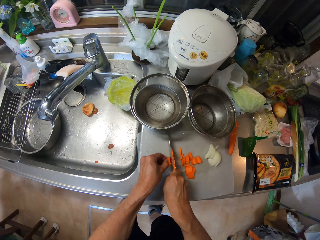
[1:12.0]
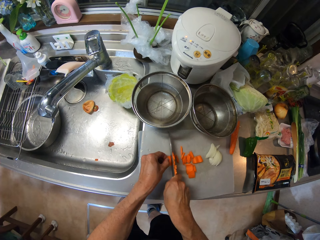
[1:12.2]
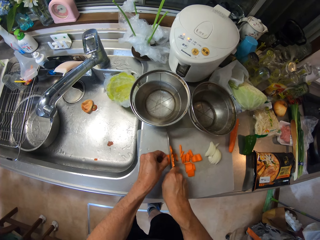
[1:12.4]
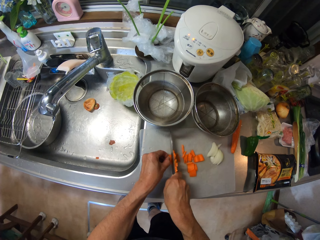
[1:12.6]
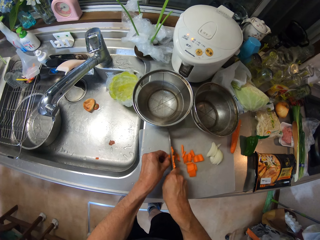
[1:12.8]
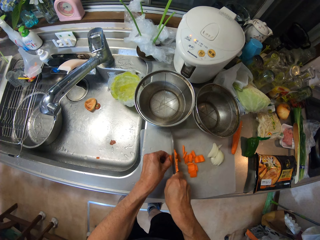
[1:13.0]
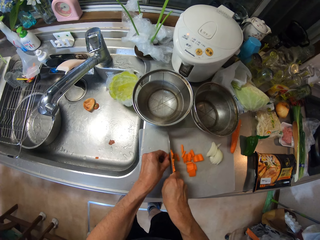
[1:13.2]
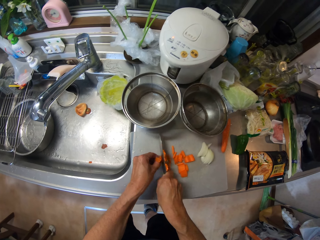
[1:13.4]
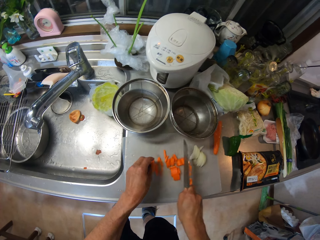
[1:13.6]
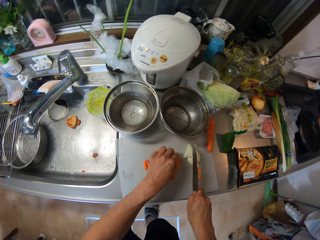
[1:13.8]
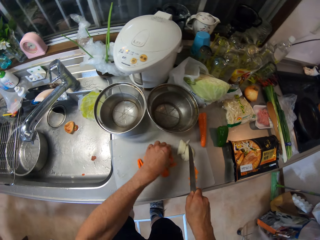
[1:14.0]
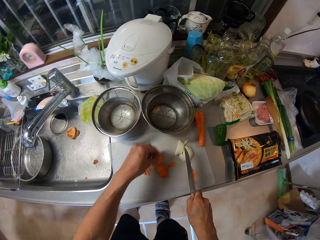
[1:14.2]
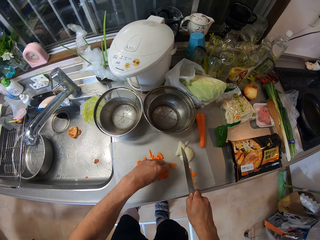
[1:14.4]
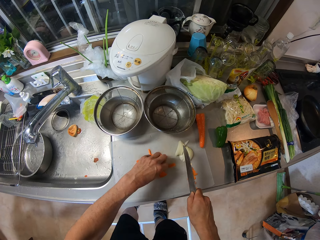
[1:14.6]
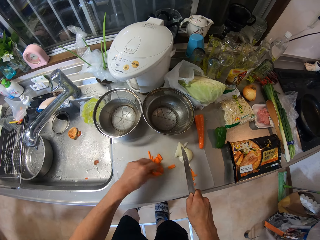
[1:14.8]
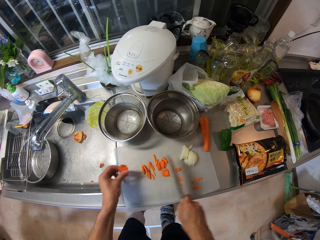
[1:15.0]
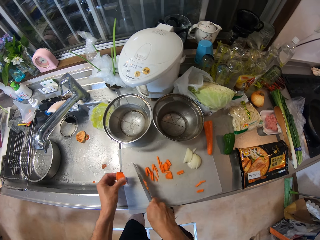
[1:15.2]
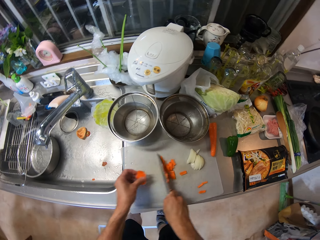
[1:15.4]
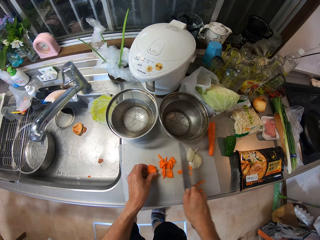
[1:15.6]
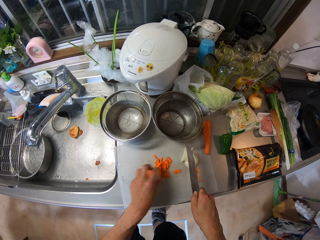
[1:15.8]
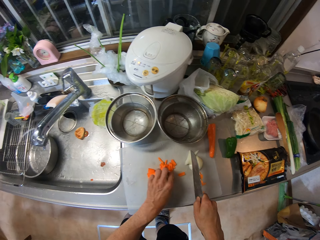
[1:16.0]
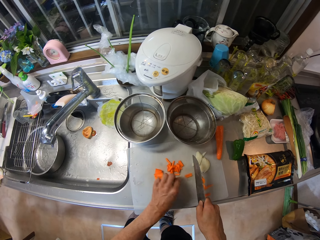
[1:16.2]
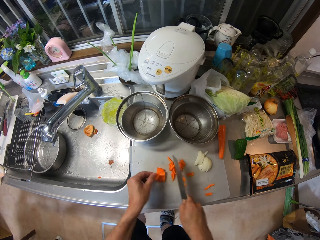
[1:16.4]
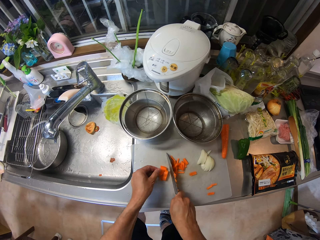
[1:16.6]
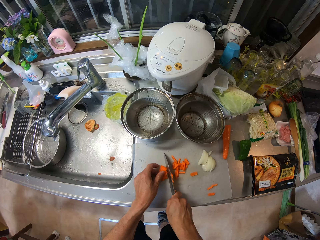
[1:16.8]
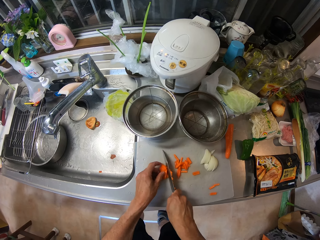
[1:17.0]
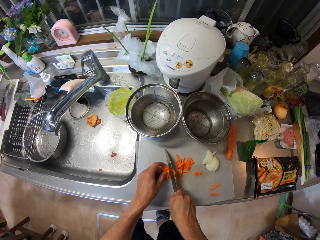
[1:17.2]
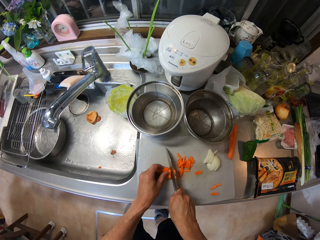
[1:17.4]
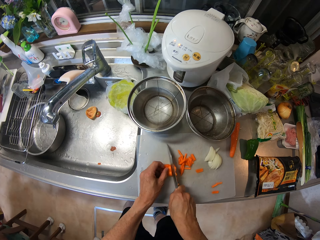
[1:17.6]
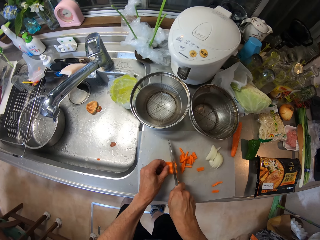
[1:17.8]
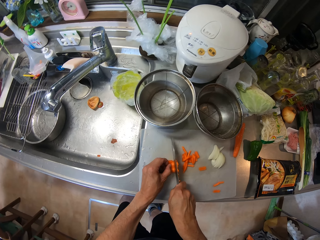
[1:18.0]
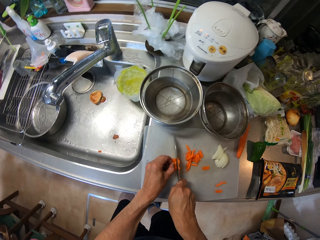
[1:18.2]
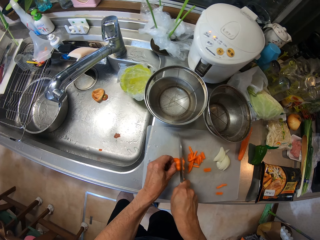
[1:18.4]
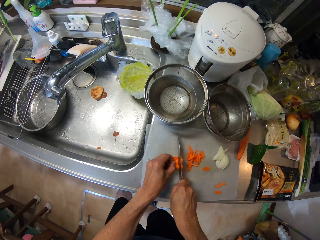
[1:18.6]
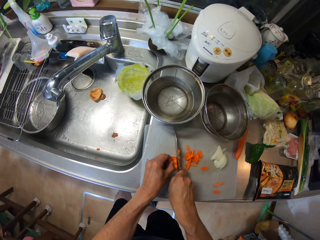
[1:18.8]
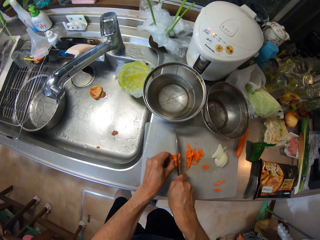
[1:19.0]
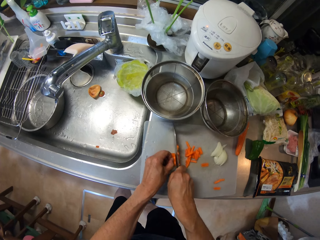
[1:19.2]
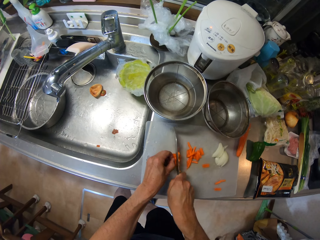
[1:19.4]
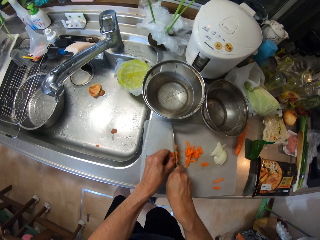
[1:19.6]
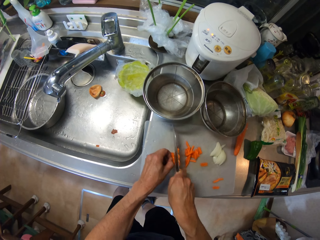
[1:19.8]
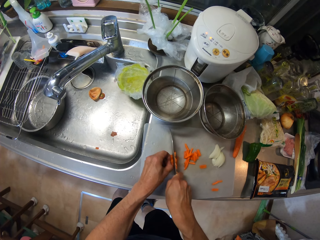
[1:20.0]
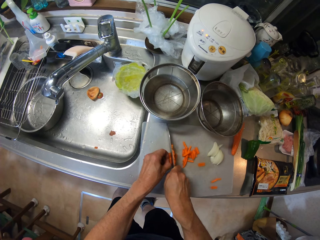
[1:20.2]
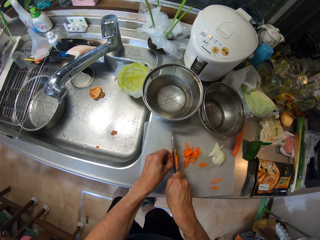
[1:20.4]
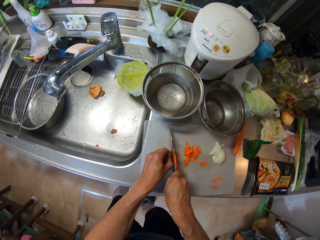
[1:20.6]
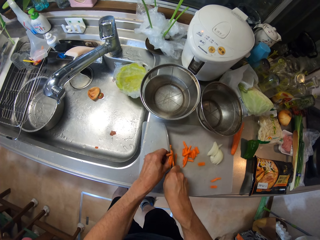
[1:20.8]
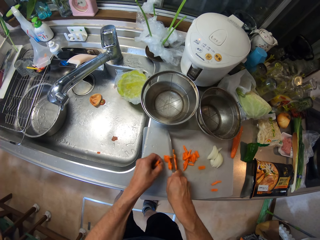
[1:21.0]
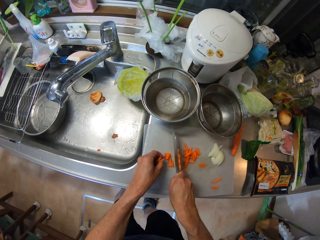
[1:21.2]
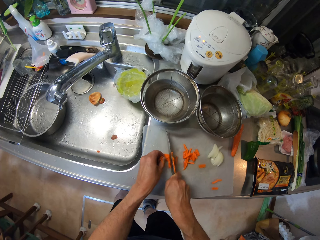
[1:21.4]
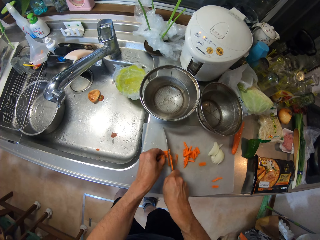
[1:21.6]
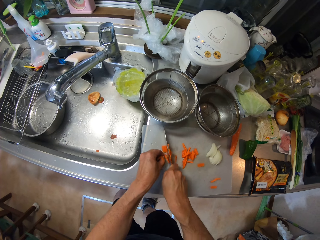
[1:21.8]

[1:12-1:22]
The camera wearer picks up another piece of the carrot with his left hand. He moves the carrot to one side of the cutting board. He slices the carrot with the knife in his hand on the cutting board.

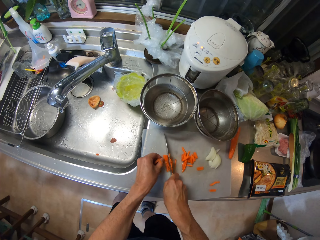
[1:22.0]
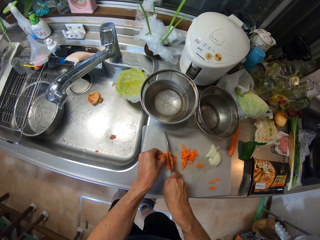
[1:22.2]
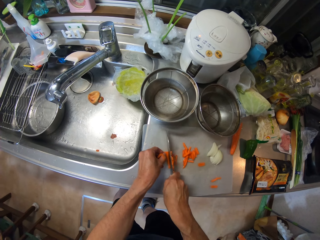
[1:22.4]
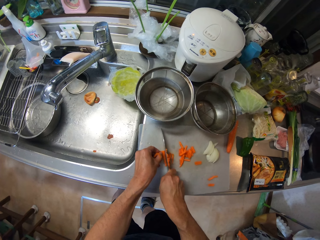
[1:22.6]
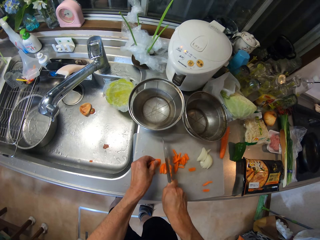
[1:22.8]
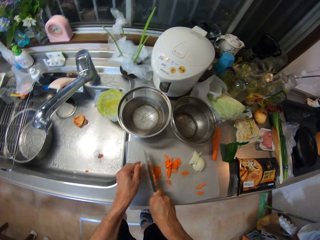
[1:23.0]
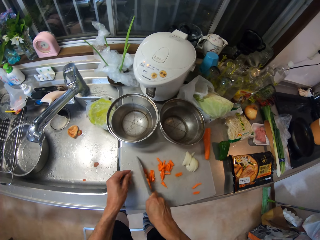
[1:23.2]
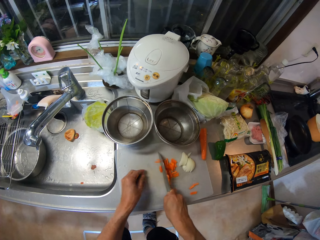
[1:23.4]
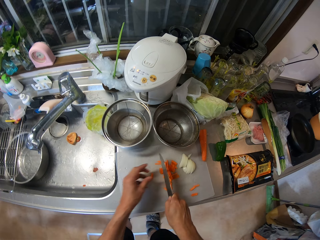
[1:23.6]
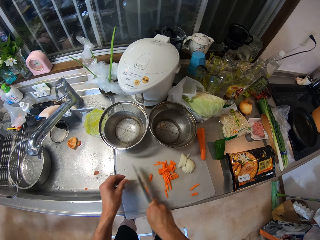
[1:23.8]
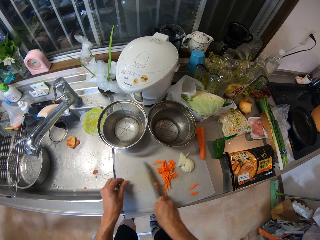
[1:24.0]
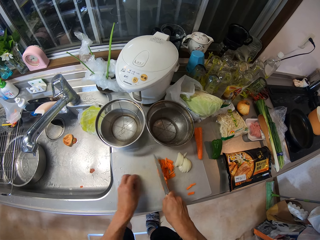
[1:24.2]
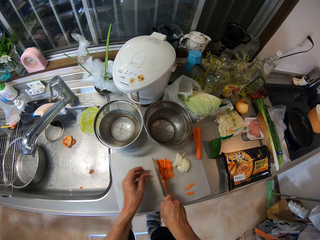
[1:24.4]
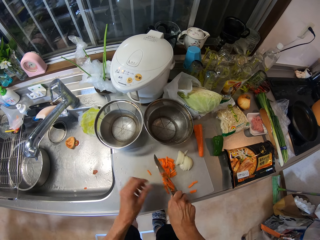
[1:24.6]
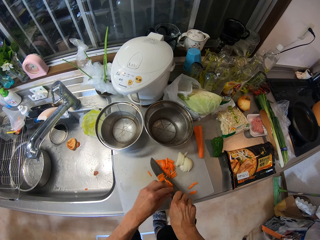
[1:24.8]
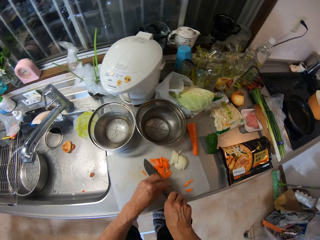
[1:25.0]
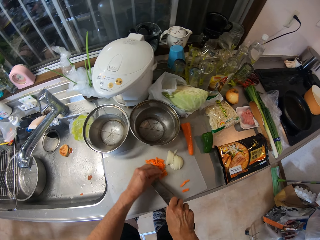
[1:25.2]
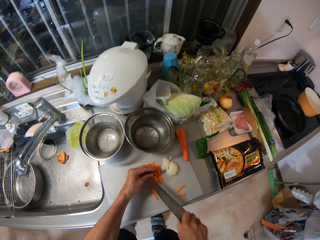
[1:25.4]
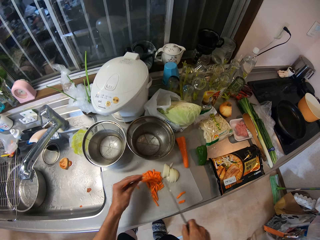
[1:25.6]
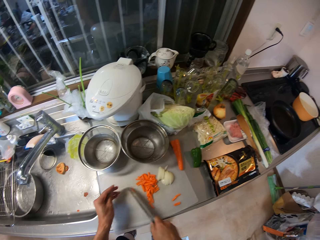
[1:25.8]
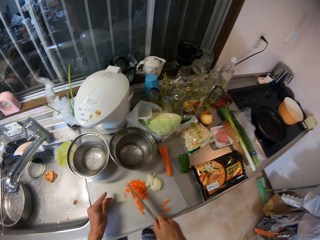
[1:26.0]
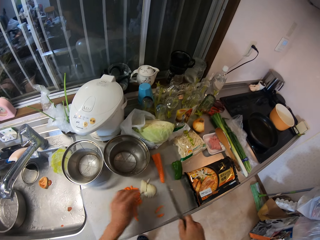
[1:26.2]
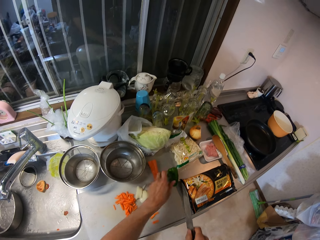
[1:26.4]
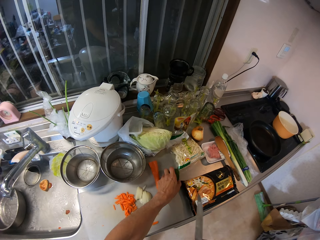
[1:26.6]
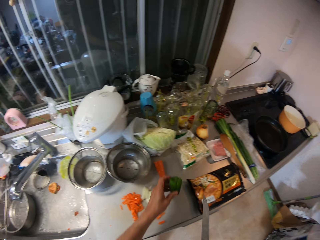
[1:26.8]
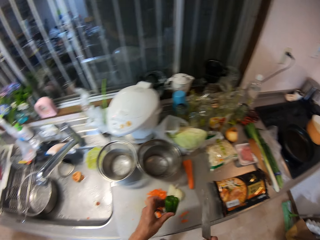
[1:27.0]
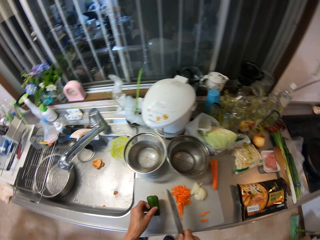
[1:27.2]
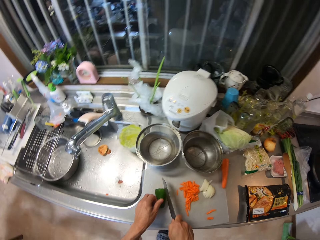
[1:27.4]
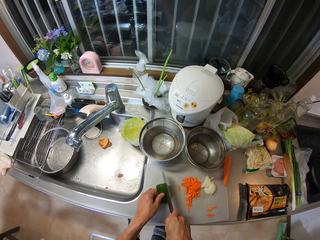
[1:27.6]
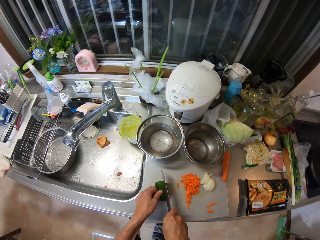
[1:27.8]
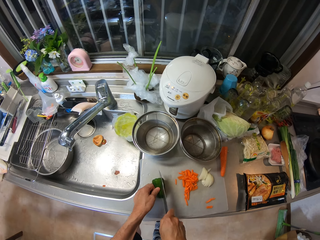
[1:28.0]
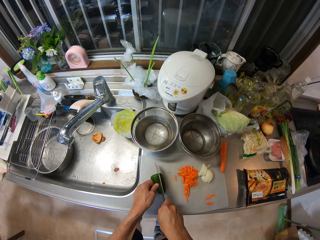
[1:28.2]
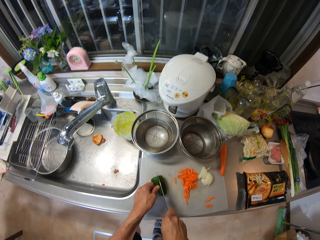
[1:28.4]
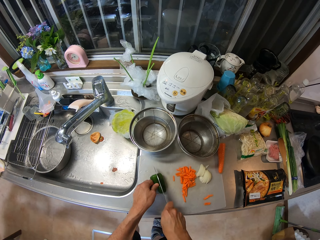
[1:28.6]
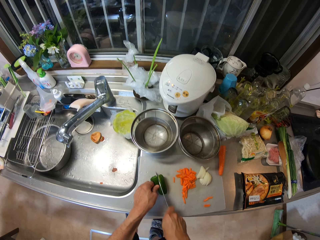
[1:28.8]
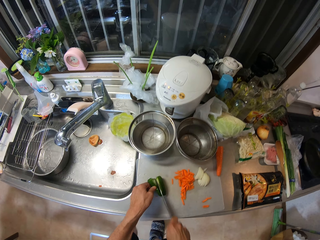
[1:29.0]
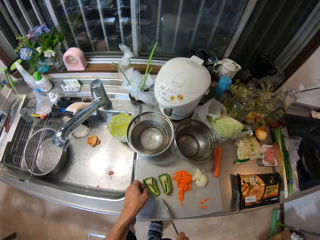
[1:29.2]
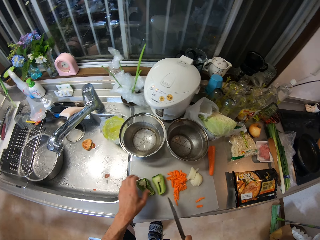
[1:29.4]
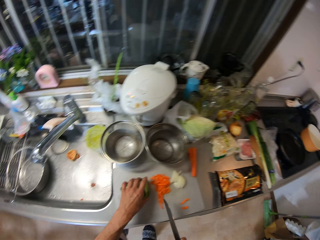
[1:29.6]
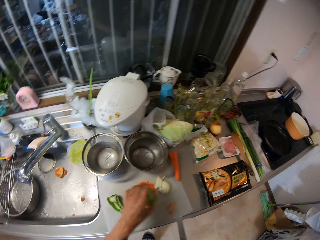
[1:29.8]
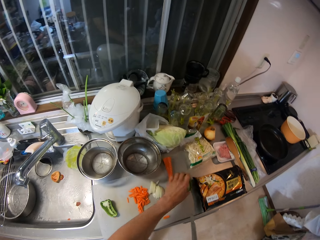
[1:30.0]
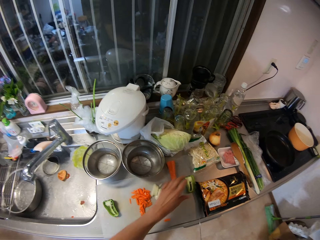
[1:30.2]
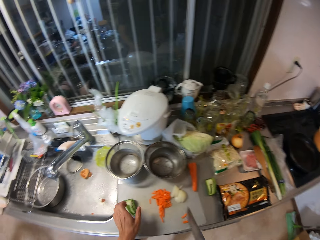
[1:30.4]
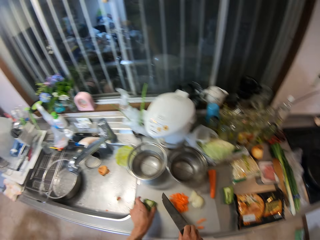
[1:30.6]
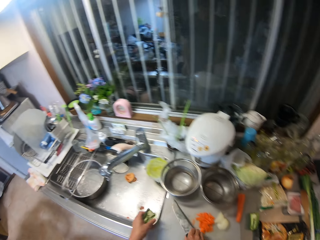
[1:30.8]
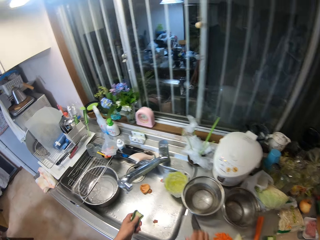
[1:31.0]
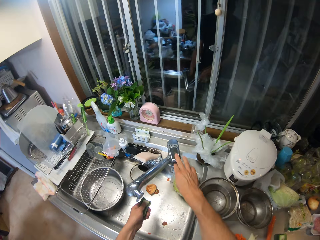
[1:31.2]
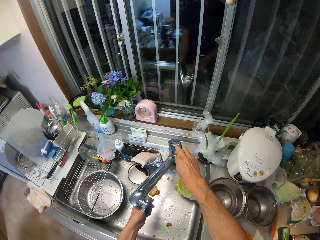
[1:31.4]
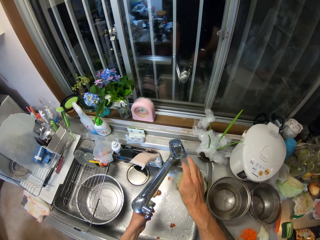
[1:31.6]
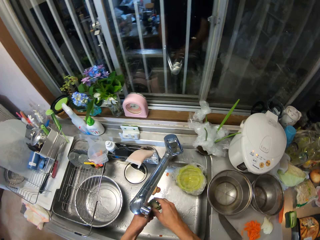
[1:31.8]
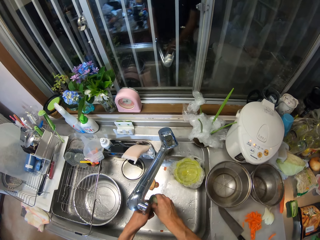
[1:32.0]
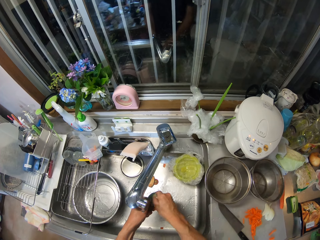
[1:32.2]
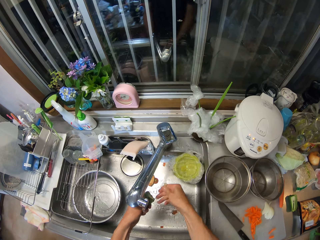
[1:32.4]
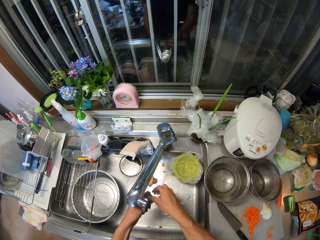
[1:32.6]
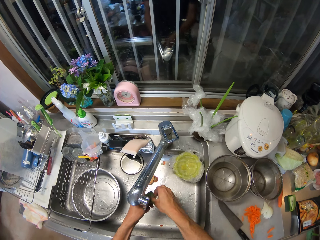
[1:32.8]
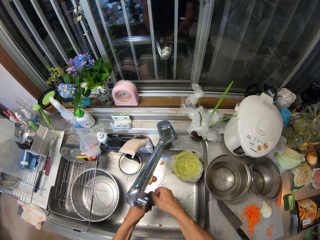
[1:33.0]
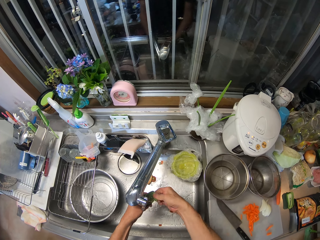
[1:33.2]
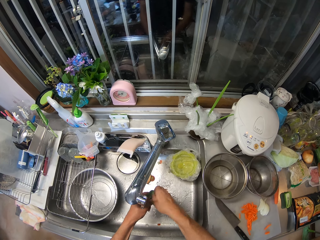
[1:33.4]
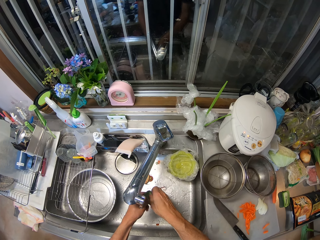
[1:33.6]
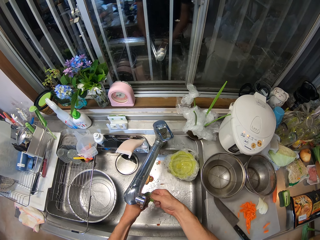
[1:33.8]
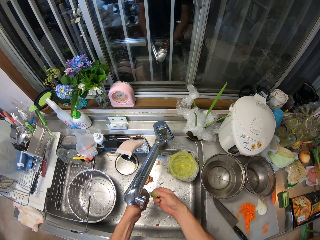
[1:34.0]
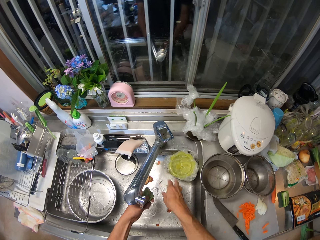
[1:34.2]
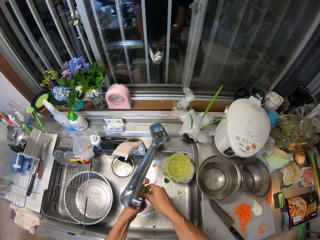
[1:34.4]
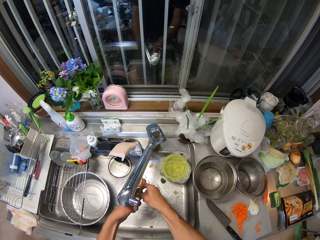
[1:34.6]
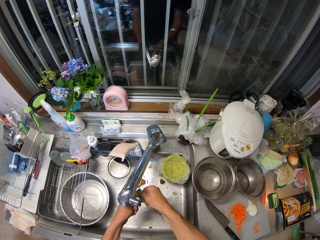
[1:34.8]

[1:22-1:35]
The camera wearer moves the carrot to one side of the cutting board. He wipes the carrots on the knife. He adjusts the carrots in the knife. He picks up a green or red pepper on the kitchen cabinet. He places the green pepper on the cutting board. He cuts the green pepper into half with the knife in his hand. He picks up the remaining part of the green pepper on the cutting board and drops it on the kitchen cabinet. He picks up the green pepper on the cutting board. He opens up the tap in the kitchen basin sink. He washes the green pepper in his left hand. He removes the seeds inside the pepper with his right hand.
